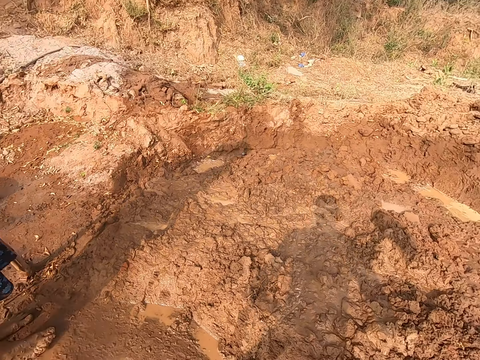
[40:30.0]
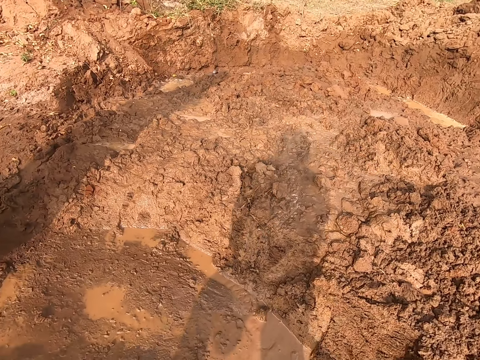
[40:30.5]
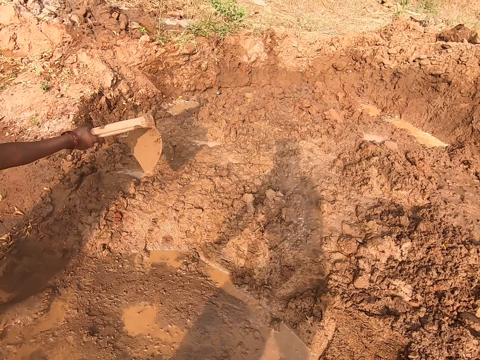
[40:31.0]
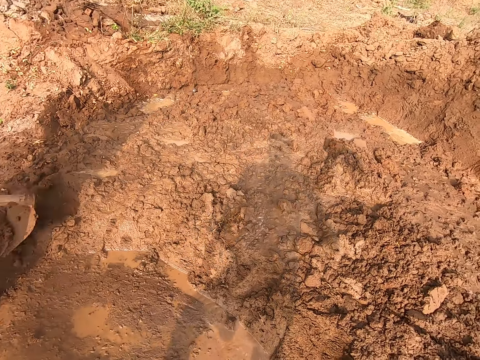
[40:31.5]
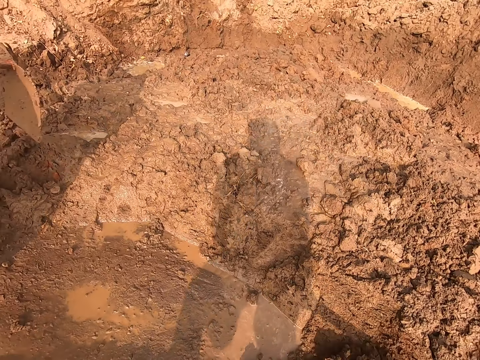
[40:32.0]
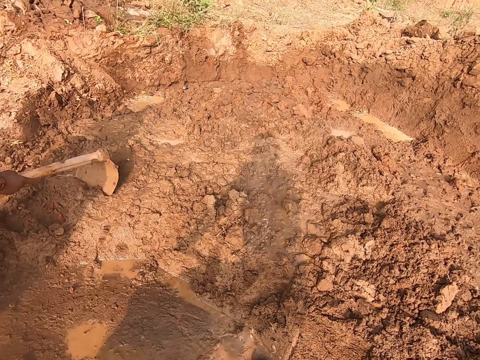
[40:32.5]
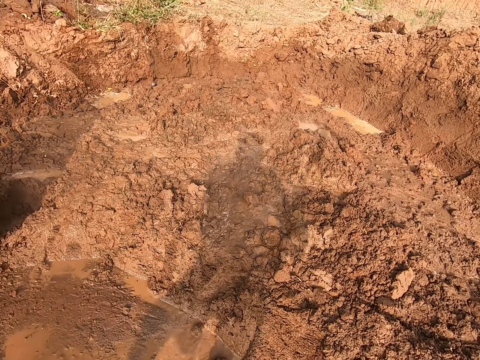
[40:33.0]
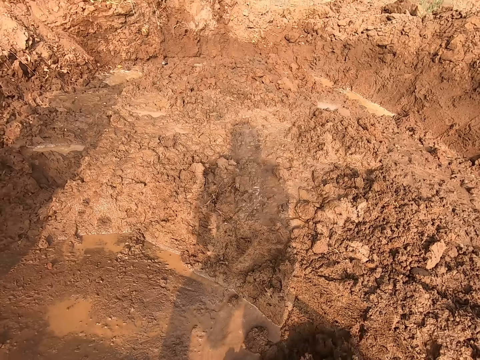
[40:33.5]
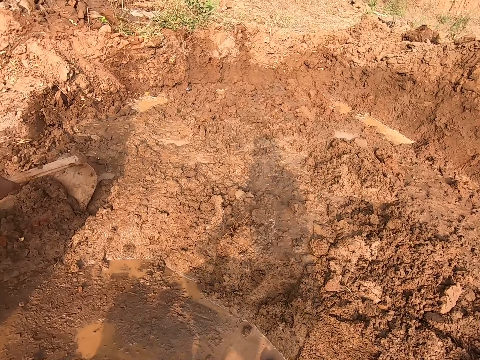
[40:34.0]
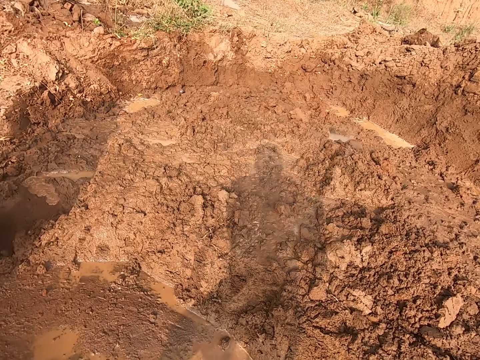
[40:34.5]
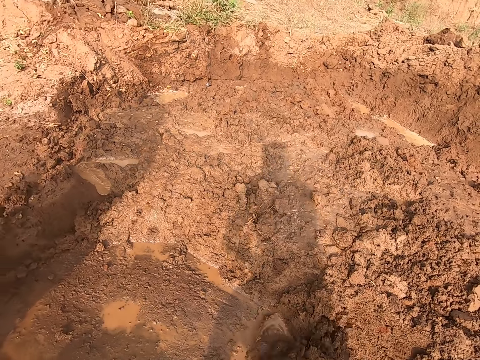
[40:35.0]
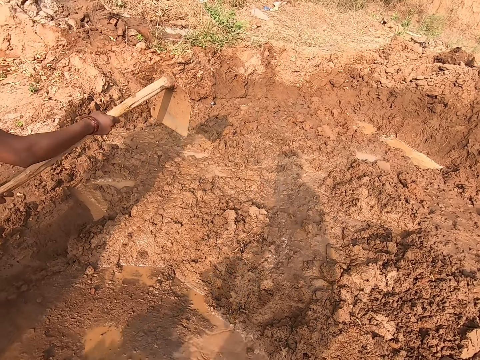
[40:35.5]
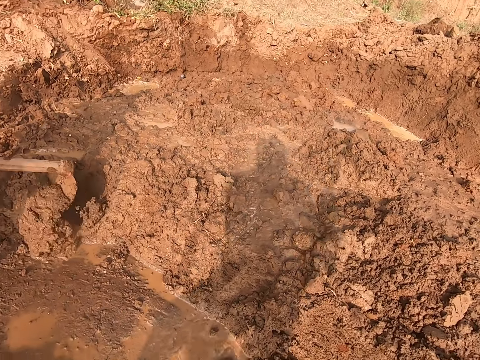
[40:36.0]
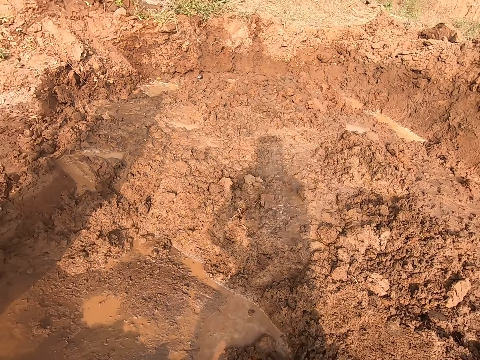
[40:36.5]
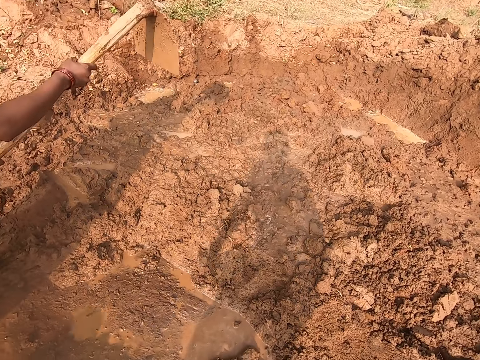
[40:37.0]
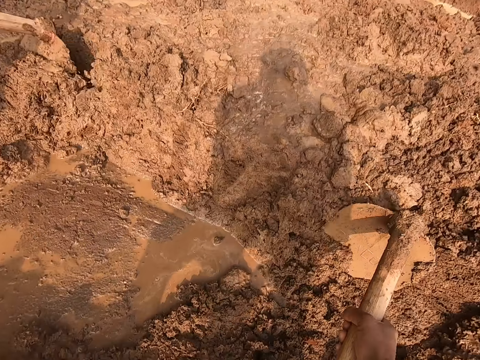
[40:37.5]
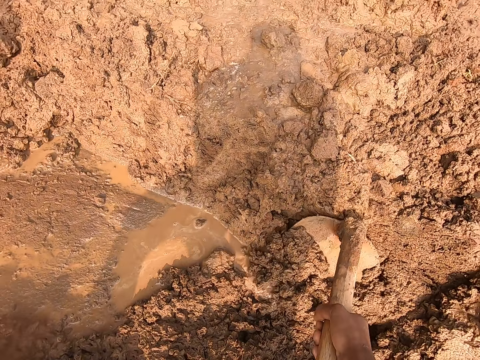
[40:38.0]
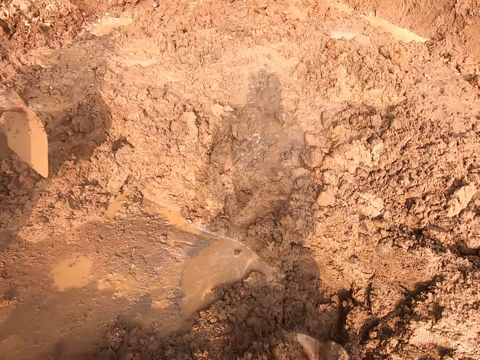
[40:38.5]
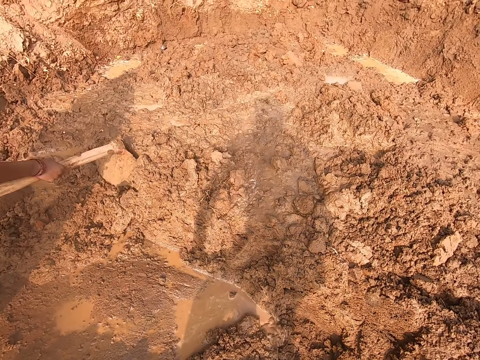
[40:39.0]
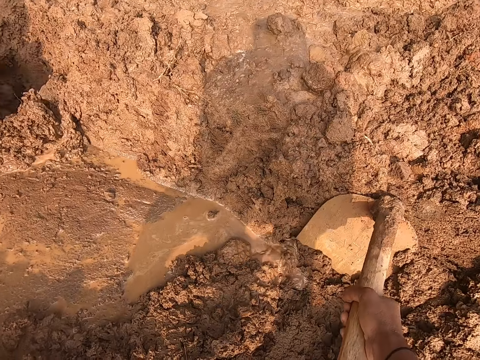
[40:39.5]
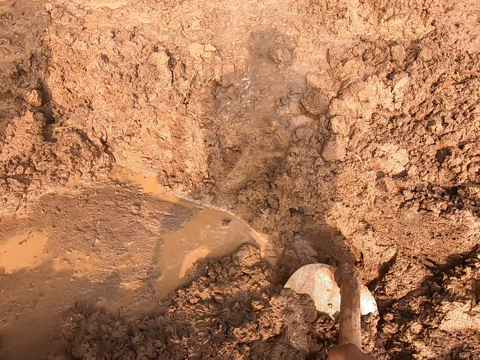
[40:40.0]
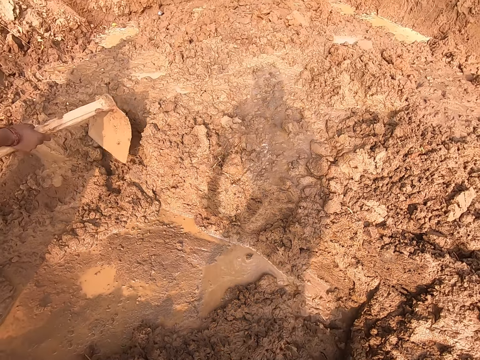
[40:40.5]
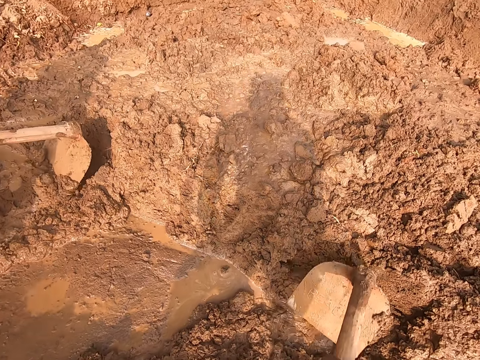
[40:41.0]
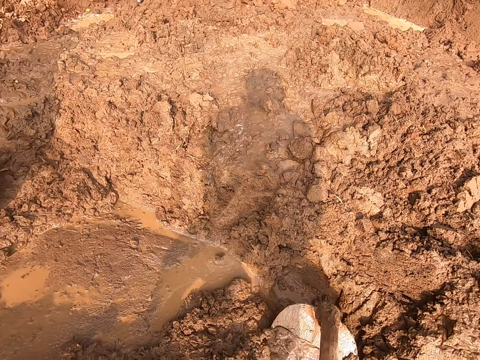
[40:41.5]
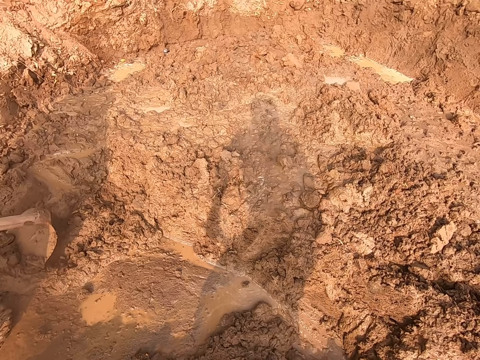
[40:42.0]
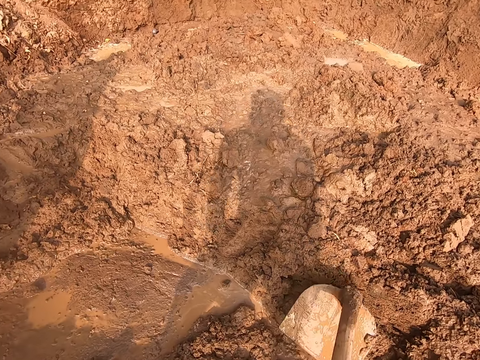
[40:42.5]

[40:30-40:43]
The camera wearer digs the ground with a shovel. The woman gathers mud with the hoe in both hands. The camera wearer pulls soil with the shovel.

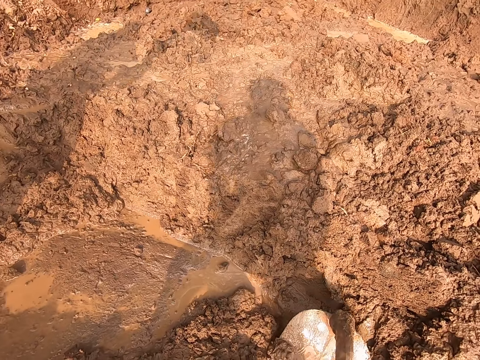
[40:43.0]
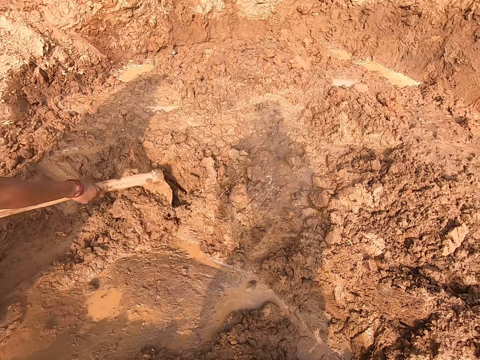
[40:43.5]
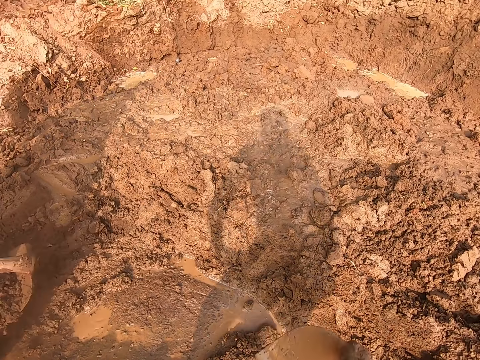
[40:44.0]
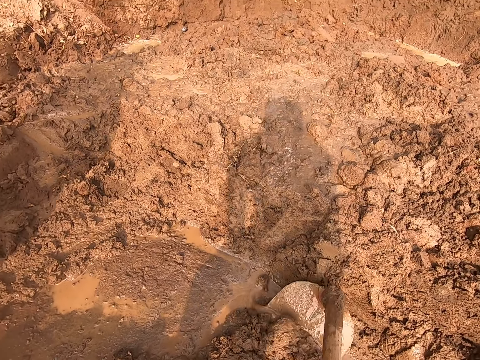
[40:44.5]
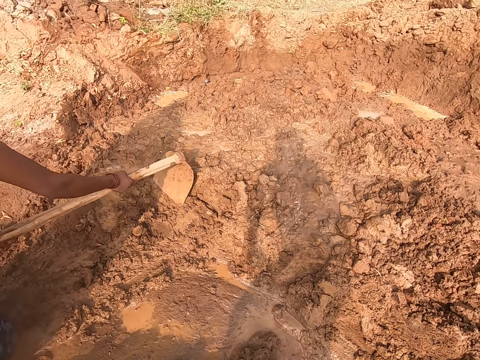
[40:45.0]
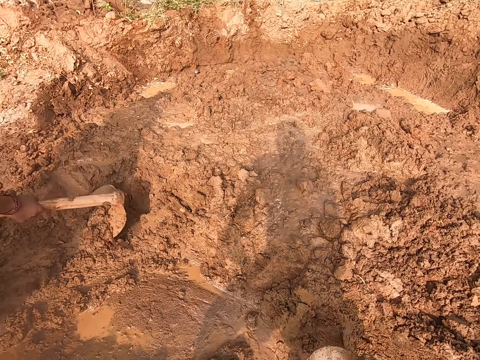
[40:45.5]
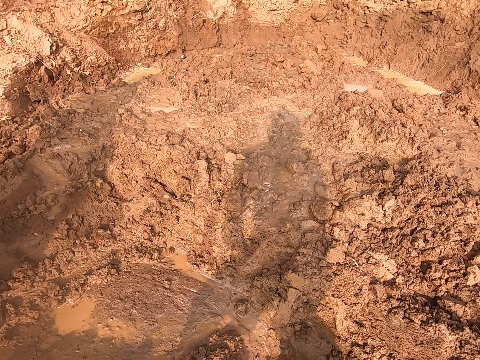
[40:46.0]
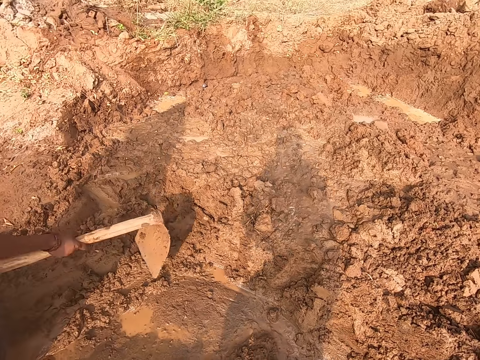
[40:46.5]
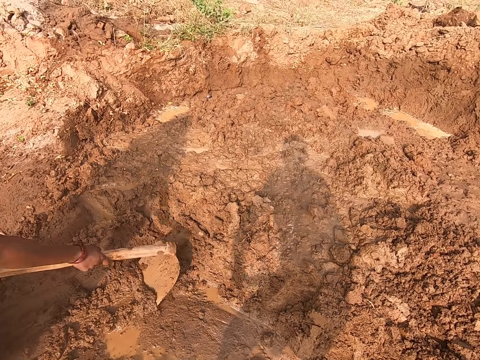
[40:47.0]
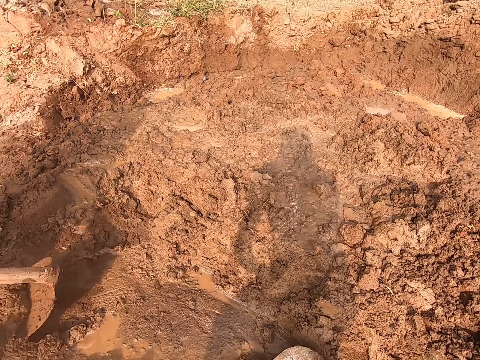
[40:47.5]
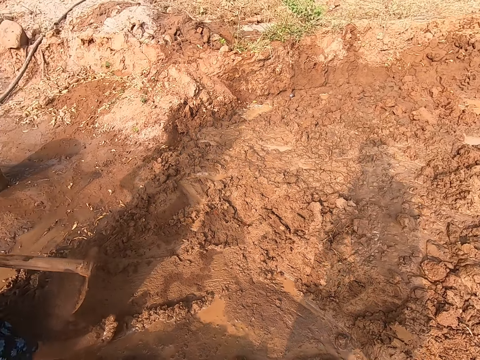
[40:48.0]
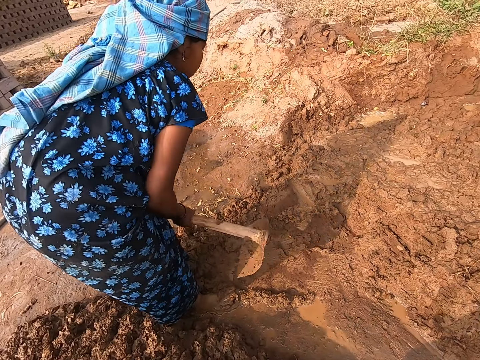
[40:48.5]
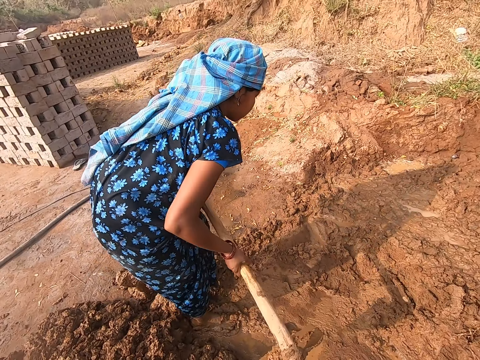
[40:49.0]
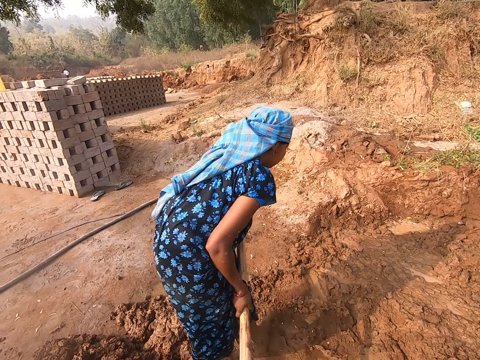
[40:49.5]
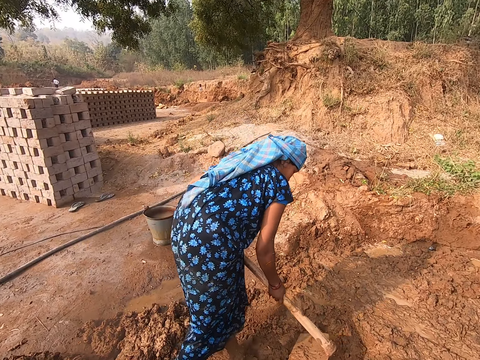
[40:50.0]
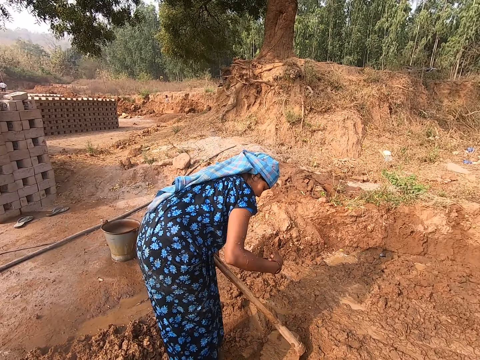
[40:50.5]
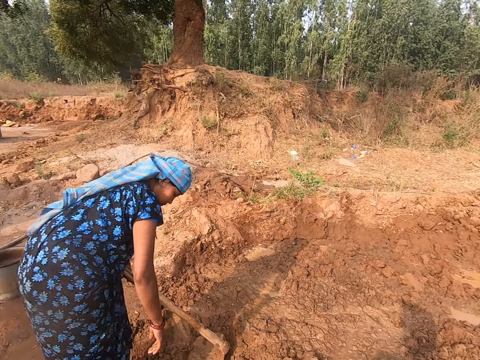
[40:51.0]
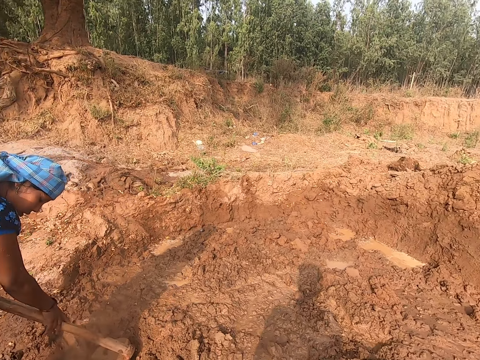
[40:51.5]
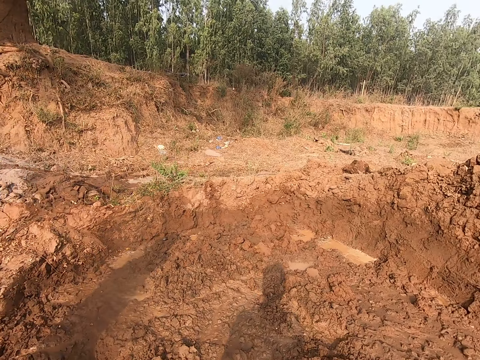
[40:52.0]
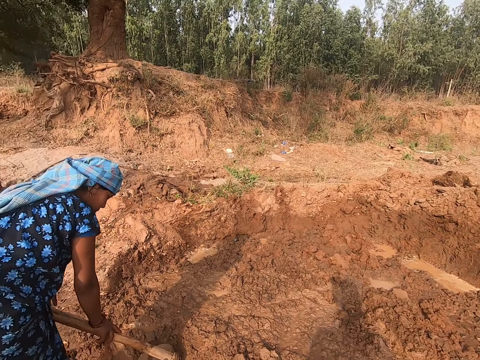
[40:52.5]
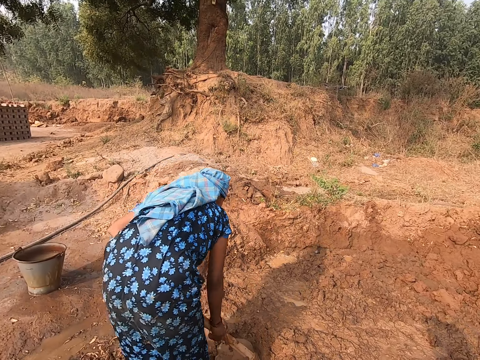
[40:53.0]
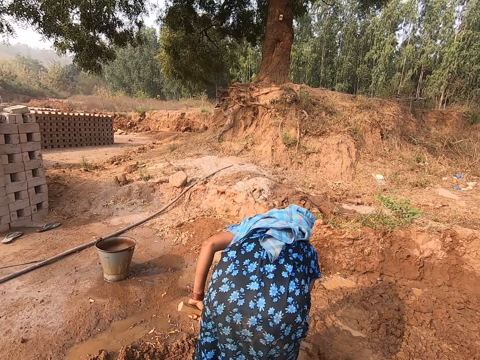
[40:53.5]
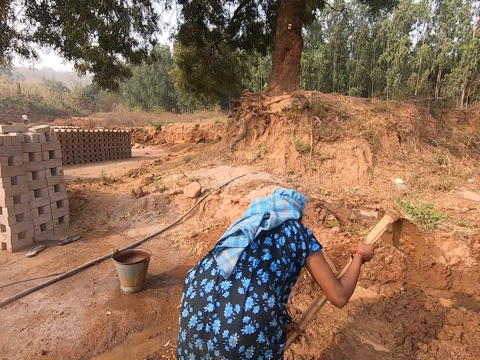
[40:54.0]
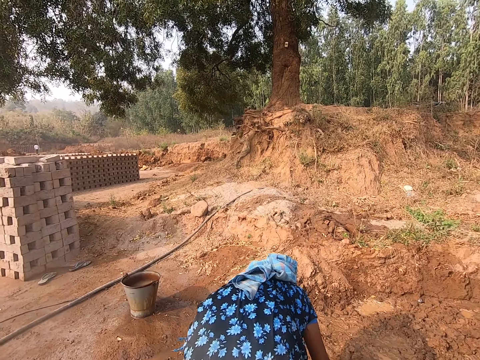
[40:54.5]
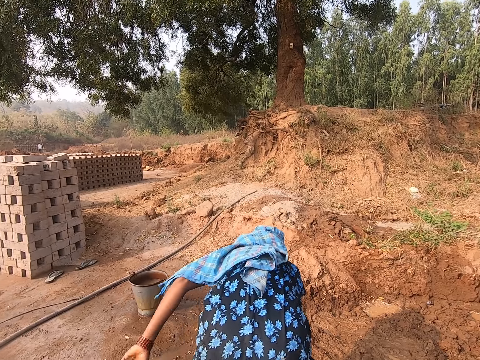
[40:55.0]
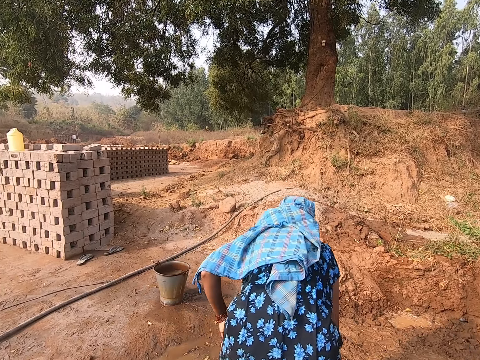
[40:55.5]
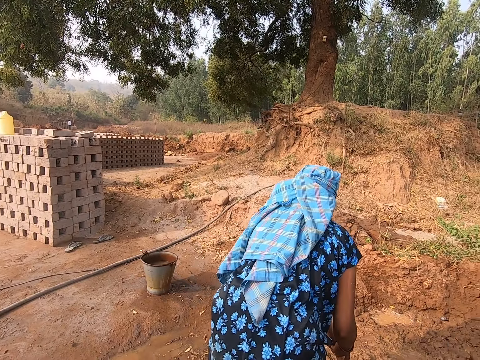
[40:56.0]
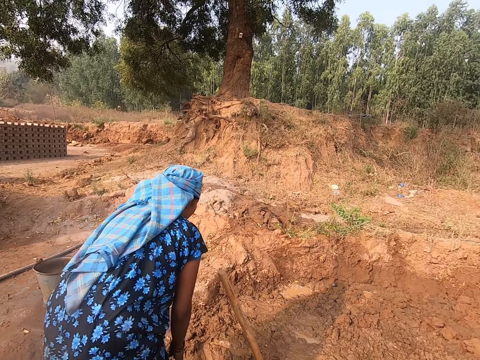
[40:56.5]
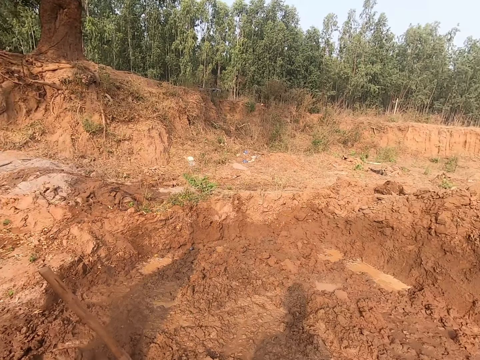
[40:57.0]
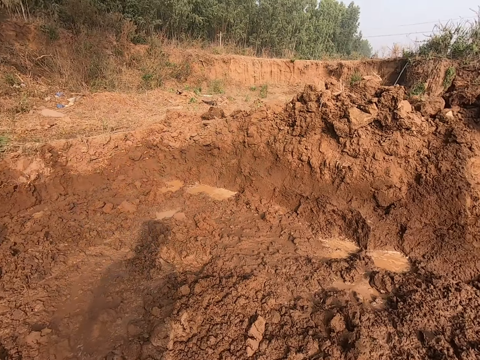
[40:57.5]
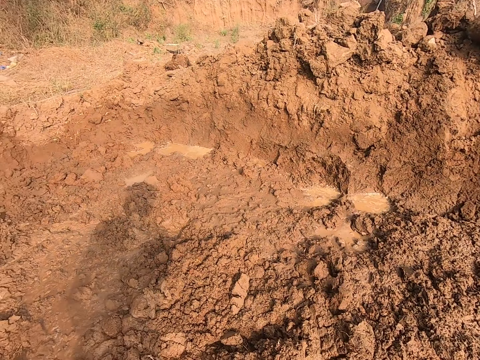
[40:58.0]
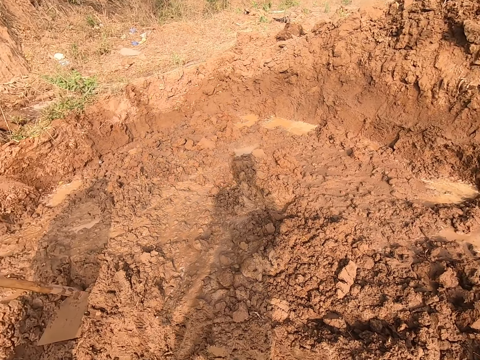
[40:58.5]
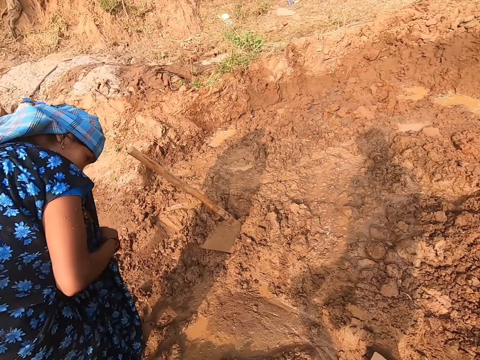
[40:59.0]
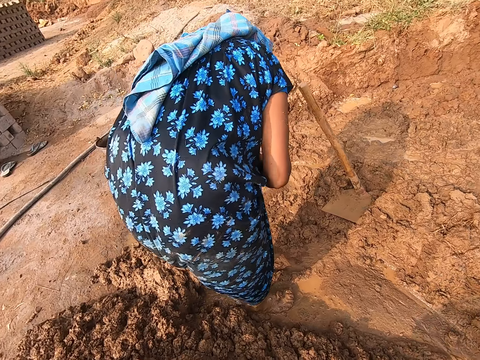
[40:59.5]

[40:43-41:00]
The camera wearer interacts with a woman. They dig in the mud with the shovel. The woman gathers soil on the ground with a hoe in her hands. The camera wearer interacts with the woman. The woman drops the hoe in her hands on the ground. The camera wearer looks around.
